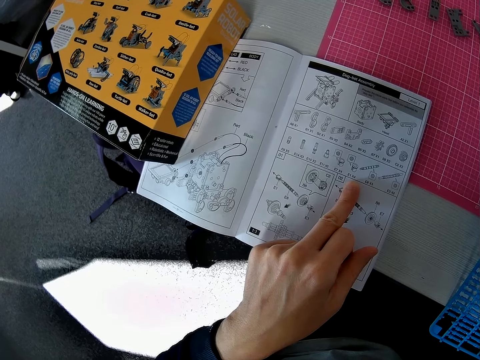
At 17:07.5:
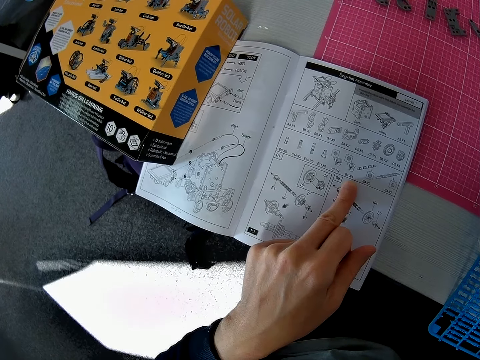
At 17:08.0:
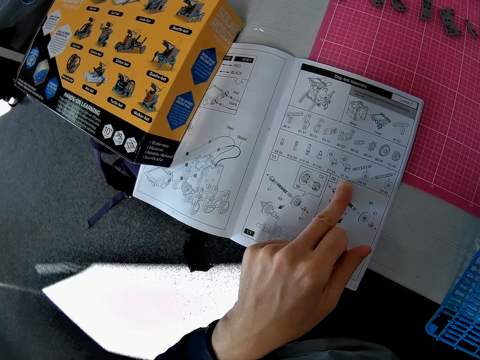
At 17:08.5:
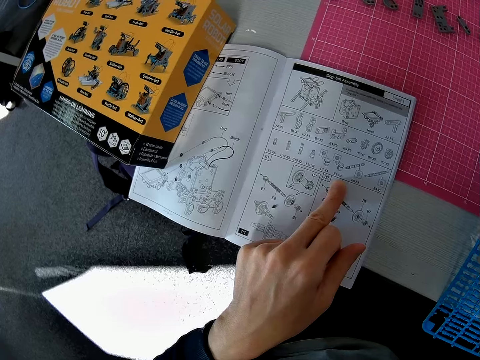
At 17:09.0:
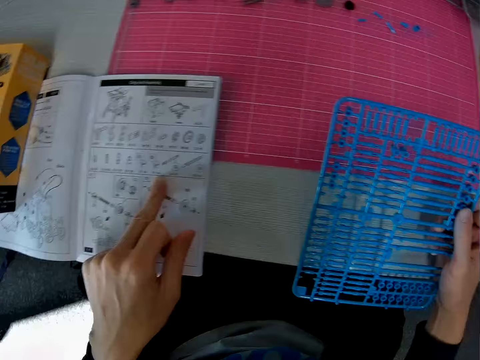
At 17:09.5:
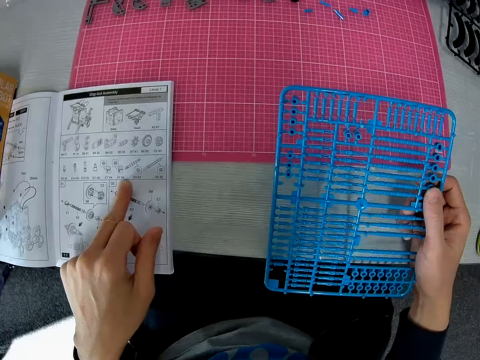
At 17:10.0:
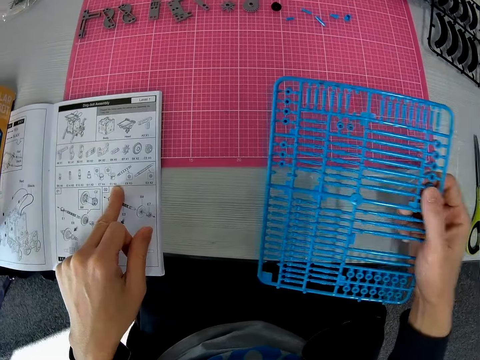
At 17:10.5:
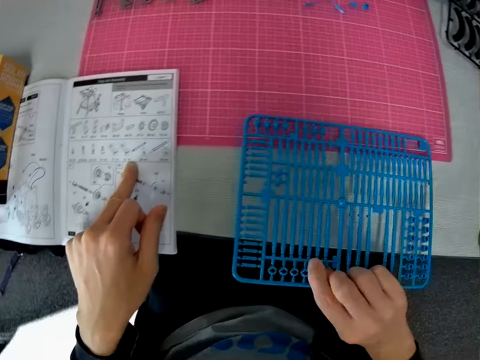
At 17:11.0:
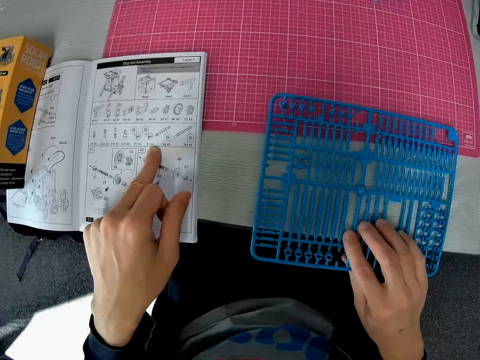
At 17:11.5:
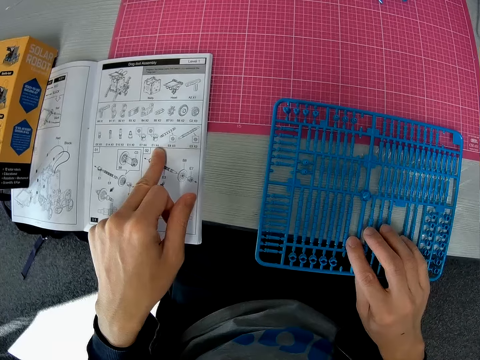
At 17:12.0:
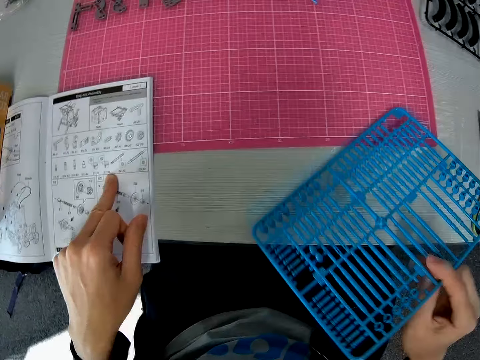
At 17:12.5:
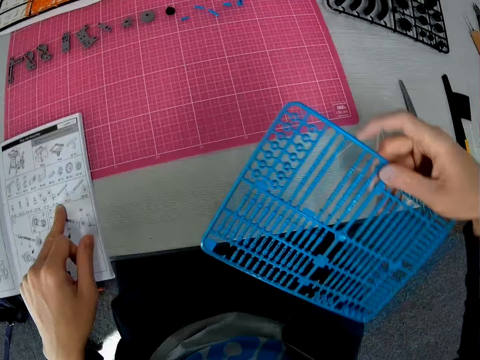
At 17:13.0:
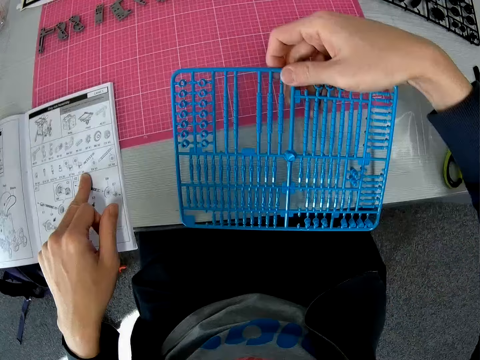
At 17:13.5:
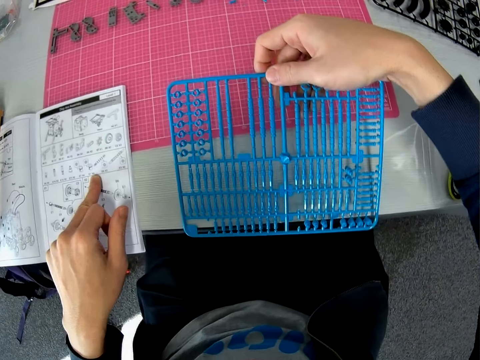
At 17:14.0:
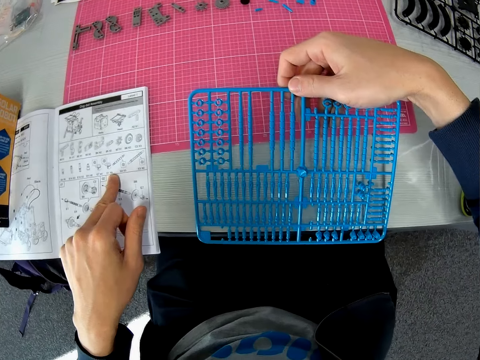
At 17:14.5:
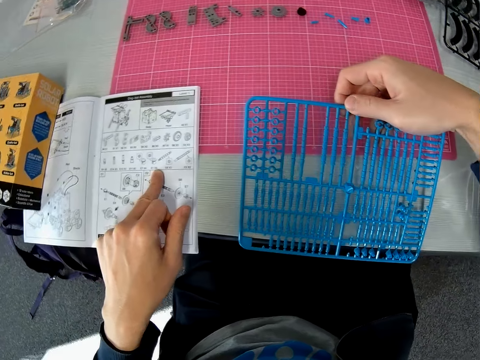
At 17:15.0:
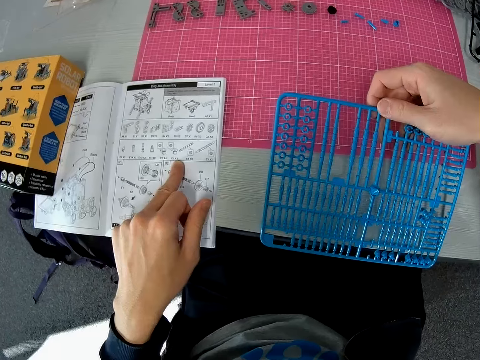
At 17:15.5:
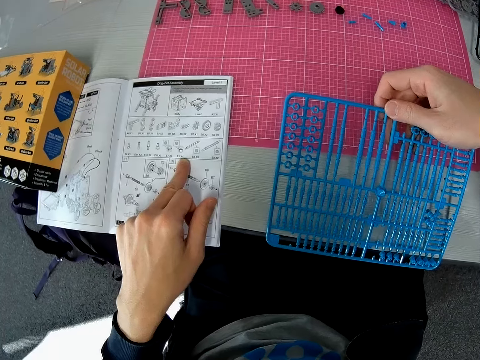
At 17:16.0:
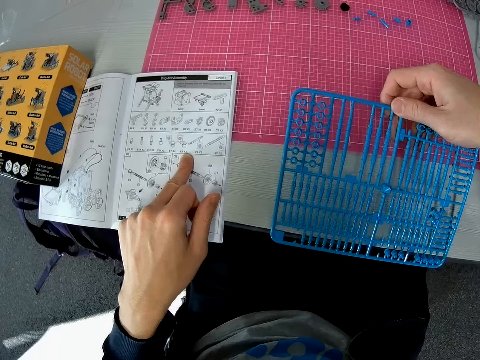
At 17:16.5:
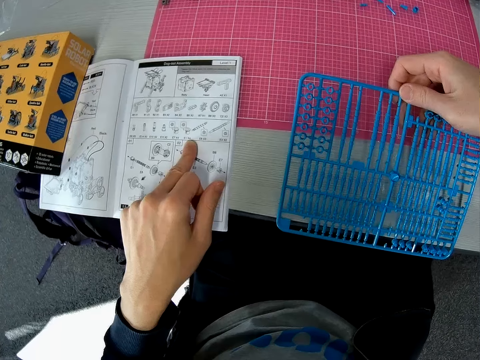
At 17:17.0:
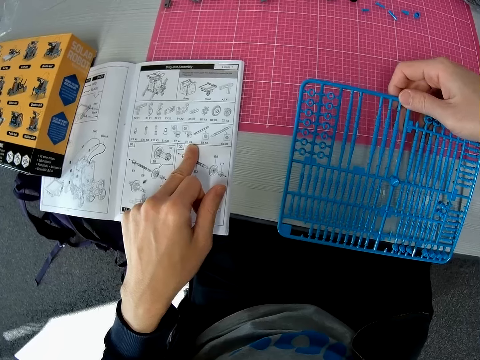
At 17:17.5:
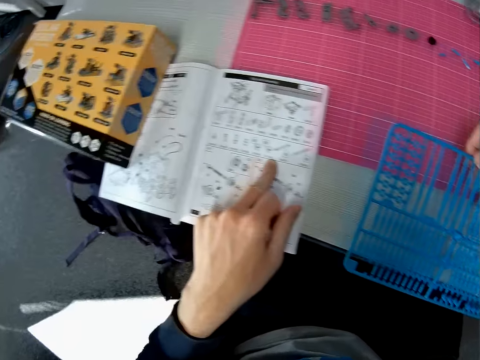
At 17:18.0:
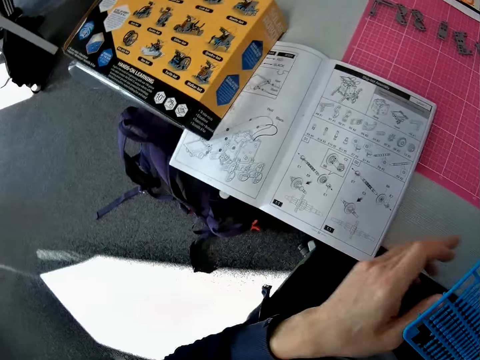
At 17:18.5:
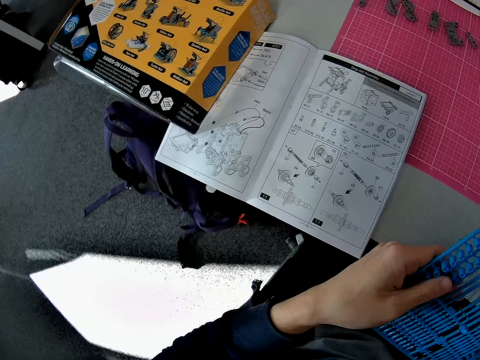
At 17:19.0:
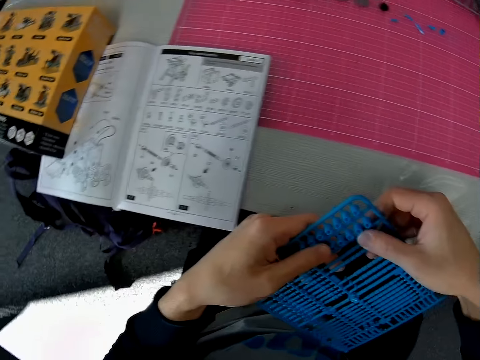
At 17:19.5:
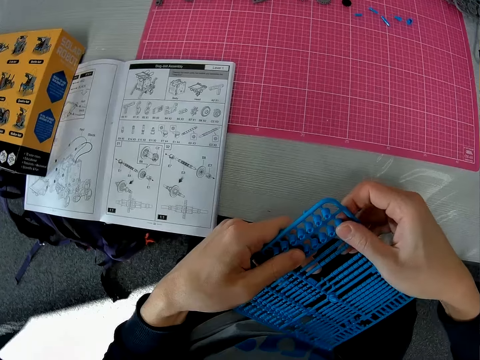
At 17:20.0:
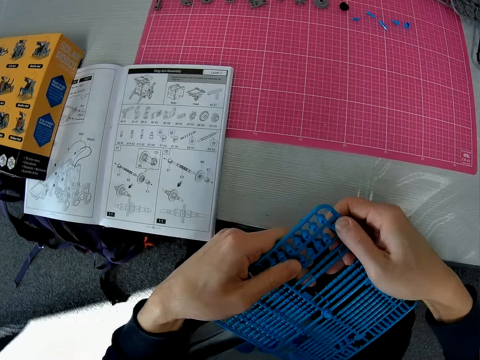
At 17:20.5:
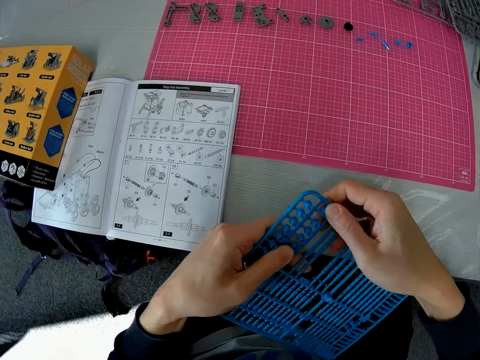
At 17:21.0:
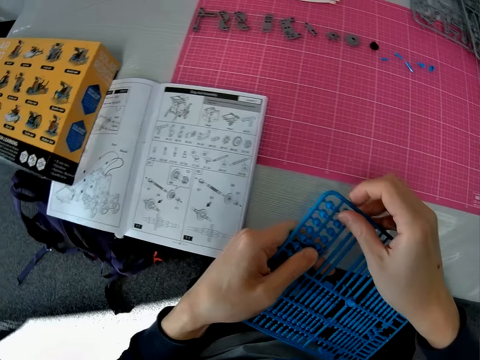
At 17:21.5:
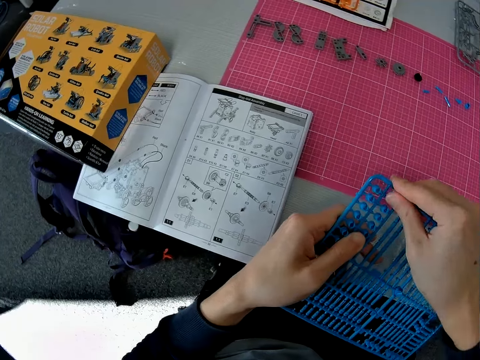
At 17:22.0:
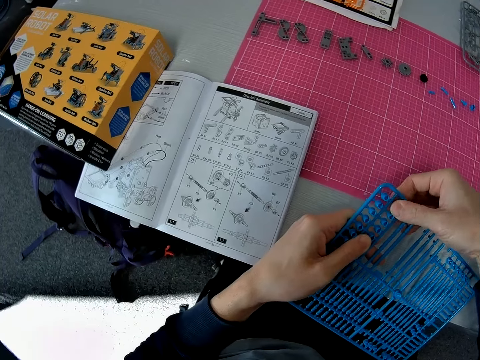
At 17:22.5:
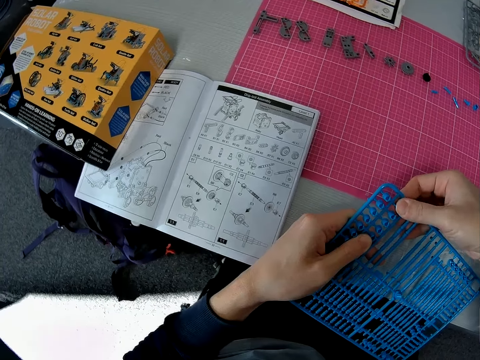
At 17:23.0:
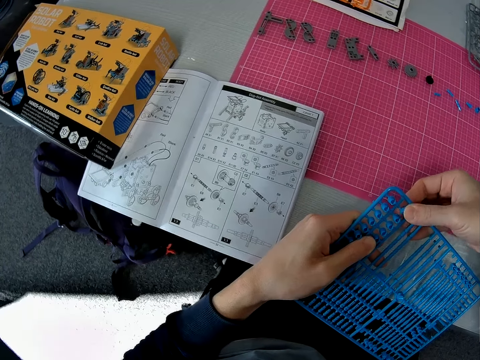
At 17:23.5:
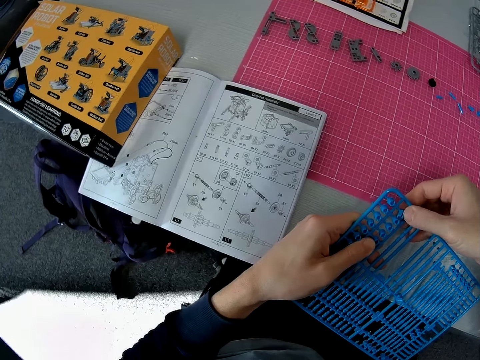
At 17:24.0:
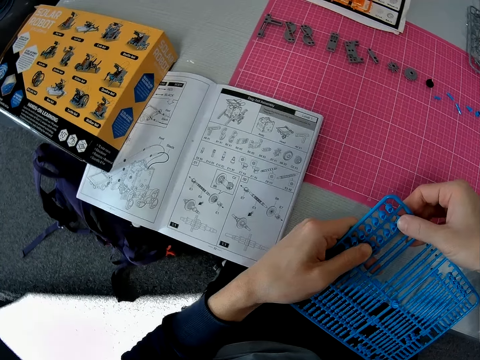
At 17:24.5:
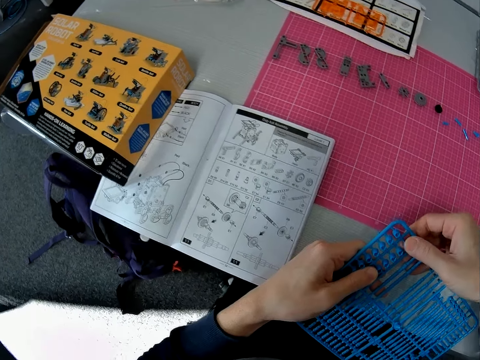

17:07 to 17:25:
The camera wearer overturns the plastic craft puzzle. He drops the plastic grid on the cutting sheet with his right hand. He moves the plastic grid with his right hand. He examines the plastic craft puzzle. He holds the plastic grid with both hands. He twists a component on the plastic grid with both hands. He dismantles the plastic craft puzzle.

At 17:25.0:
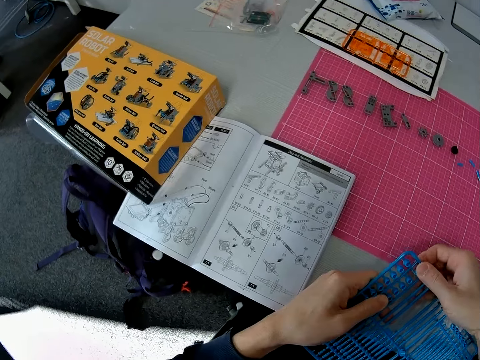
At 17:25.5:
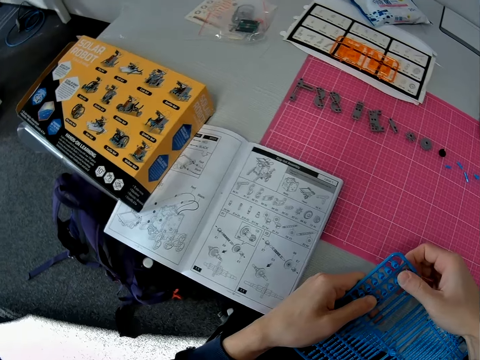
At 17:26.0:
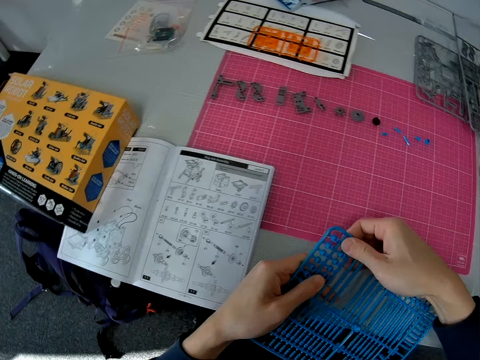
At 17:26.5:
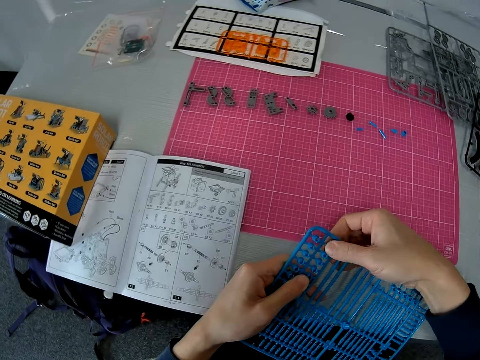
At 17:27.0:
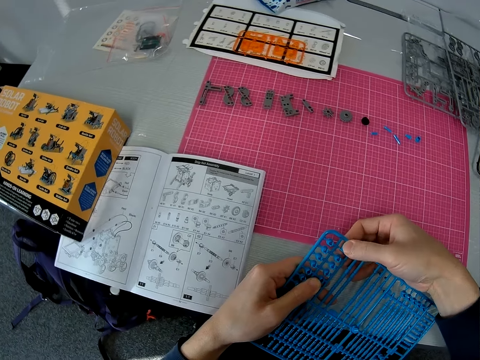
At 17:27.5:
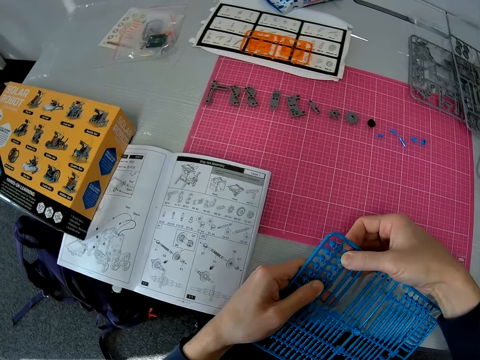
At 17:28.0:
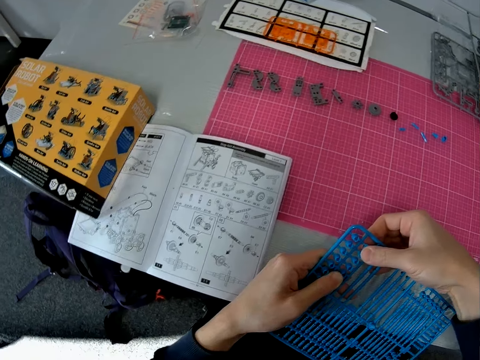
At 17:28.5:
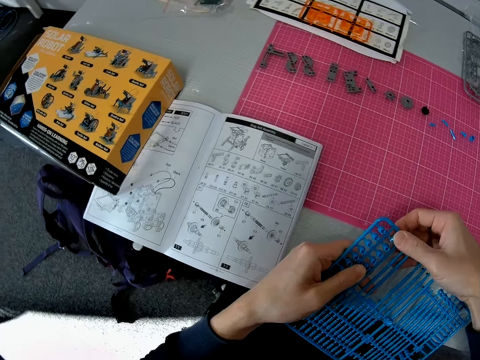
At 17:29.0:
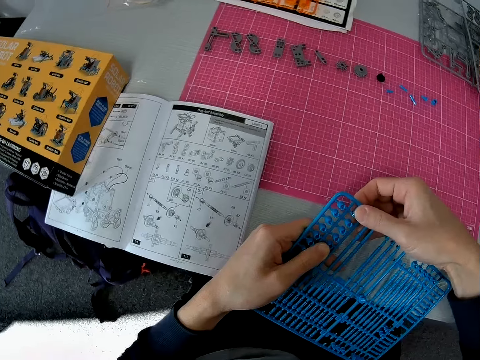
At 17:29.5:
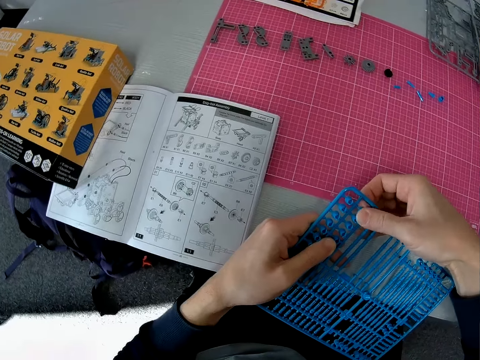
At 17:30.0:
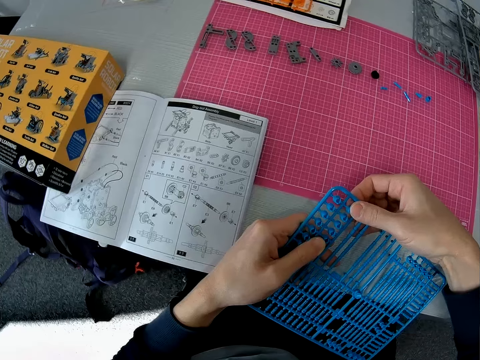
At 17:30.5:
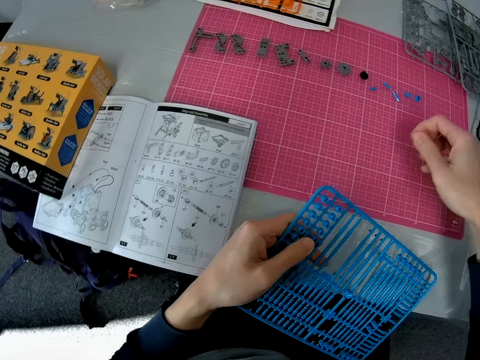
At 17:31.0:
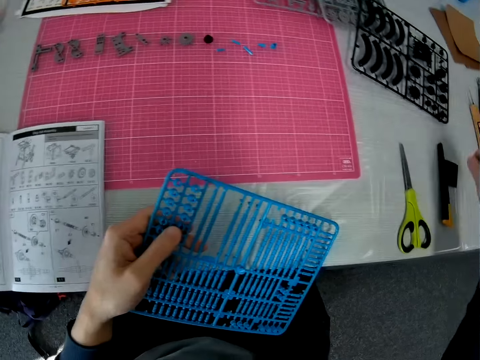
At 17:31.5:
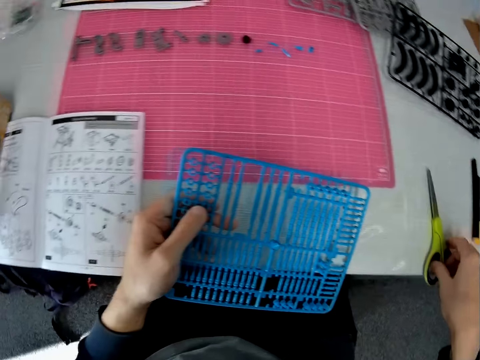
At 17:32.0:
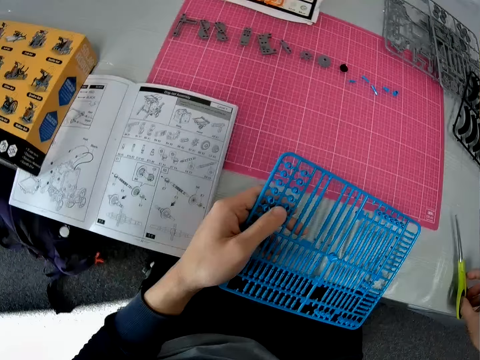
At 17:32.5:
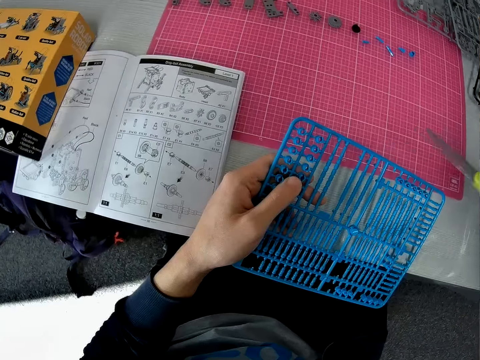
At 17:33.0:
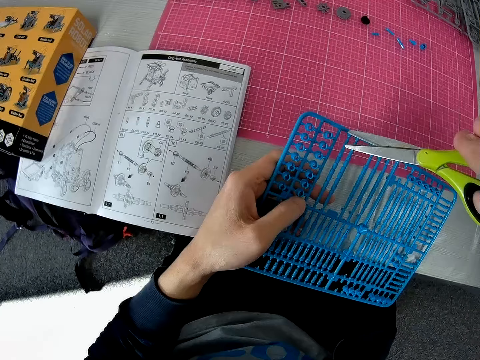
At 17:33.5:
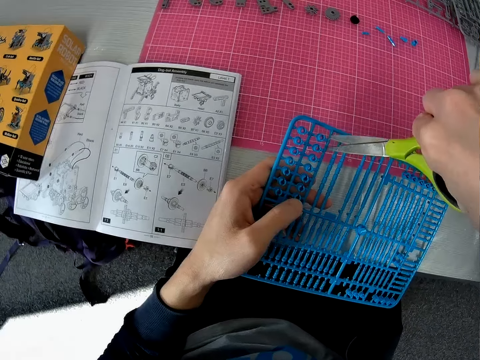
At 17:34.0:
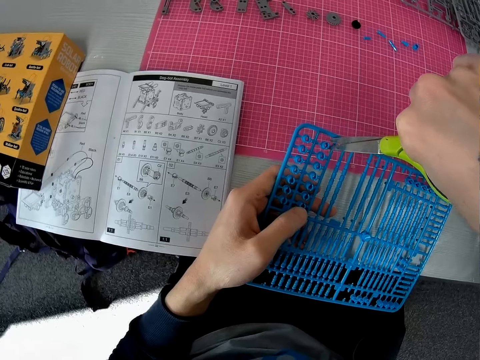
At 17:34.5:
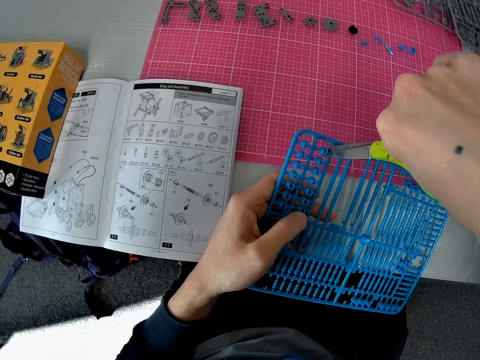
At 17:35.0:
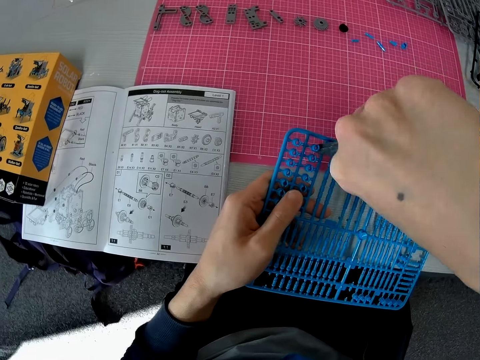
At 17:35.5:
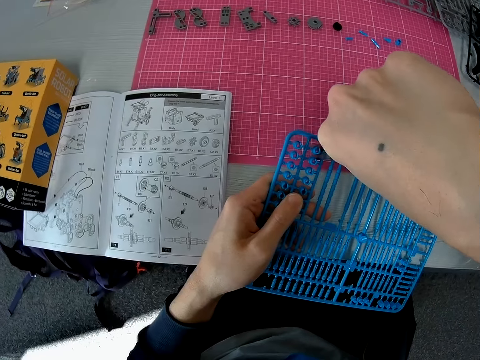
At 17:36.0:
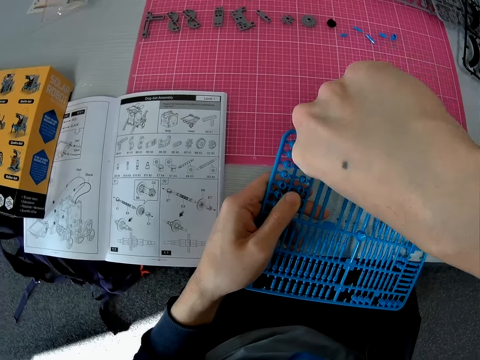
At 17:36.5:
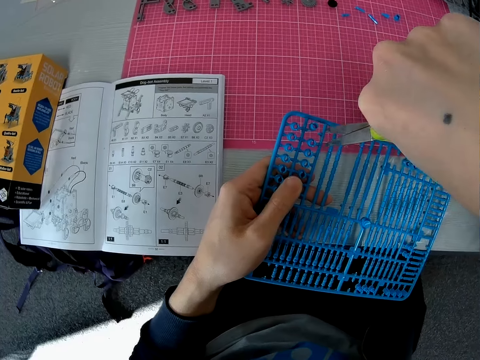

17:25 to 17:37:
The camera wearer picks up the scissors from the table with his right hand. He cuts the plastic grid with the scissors.
